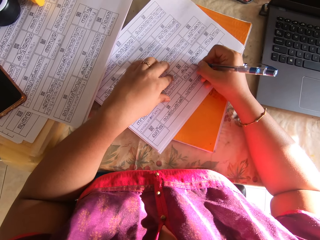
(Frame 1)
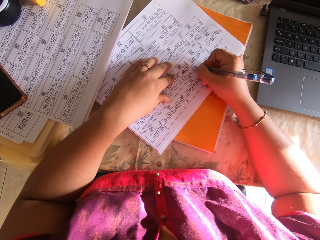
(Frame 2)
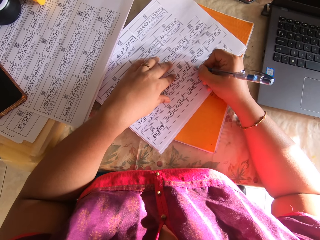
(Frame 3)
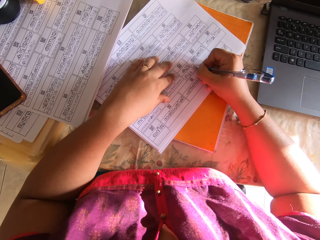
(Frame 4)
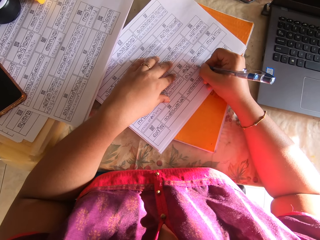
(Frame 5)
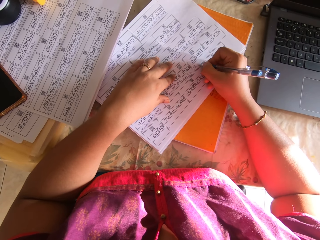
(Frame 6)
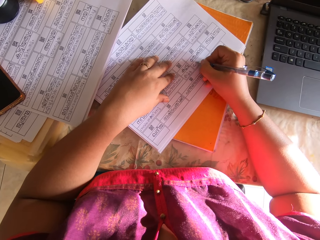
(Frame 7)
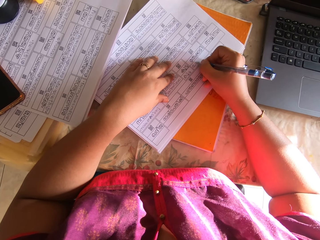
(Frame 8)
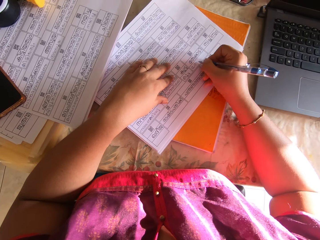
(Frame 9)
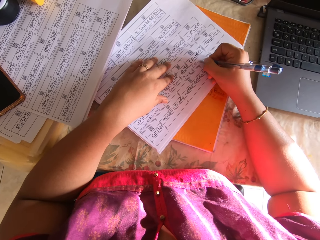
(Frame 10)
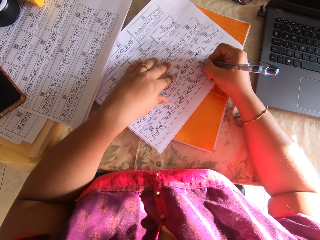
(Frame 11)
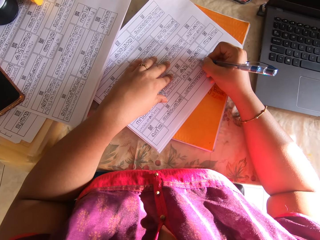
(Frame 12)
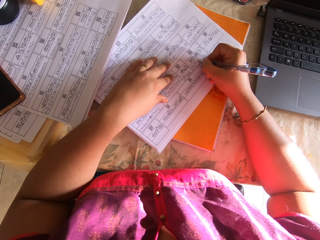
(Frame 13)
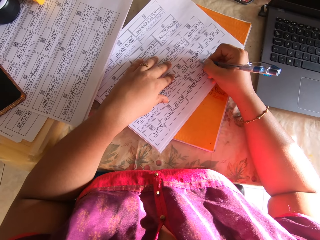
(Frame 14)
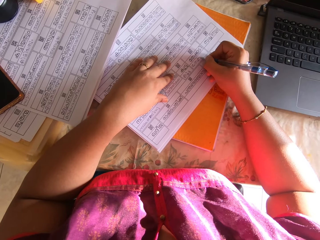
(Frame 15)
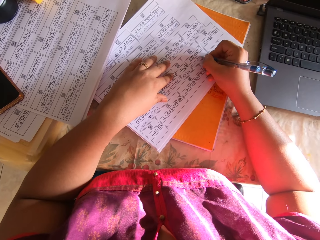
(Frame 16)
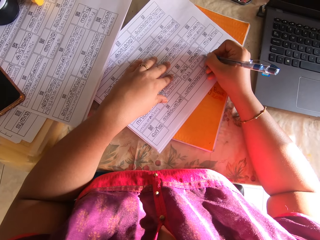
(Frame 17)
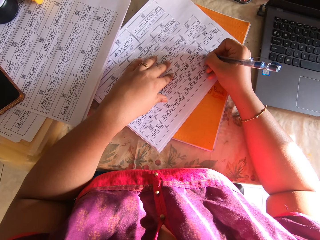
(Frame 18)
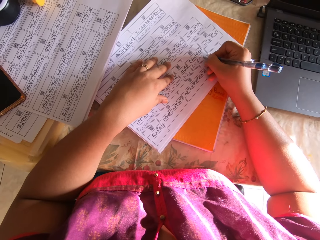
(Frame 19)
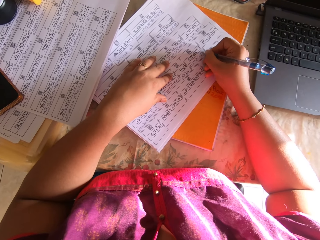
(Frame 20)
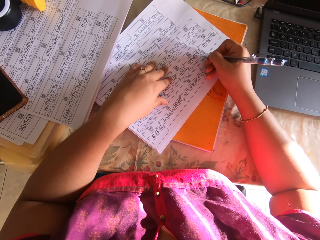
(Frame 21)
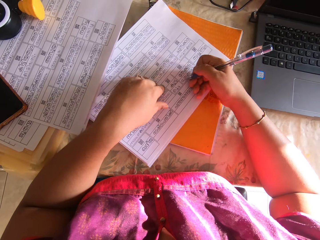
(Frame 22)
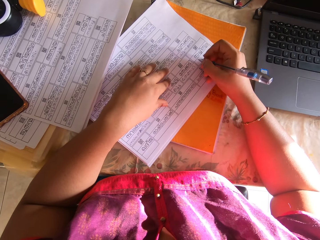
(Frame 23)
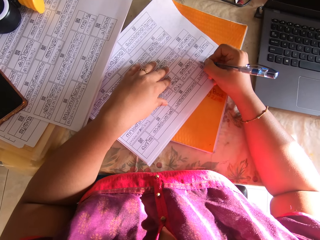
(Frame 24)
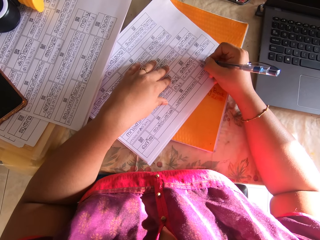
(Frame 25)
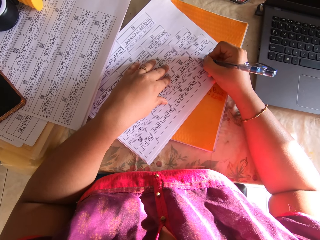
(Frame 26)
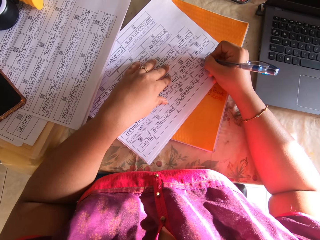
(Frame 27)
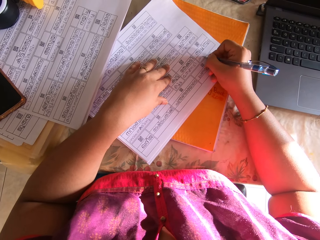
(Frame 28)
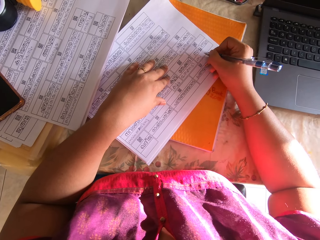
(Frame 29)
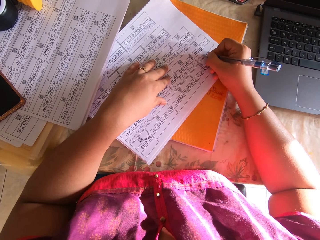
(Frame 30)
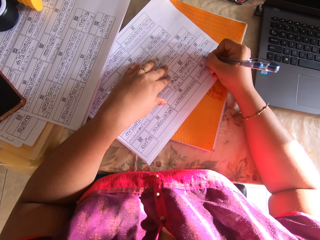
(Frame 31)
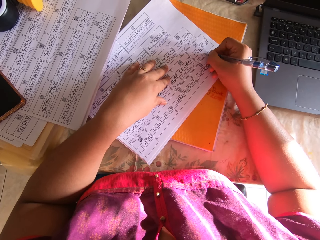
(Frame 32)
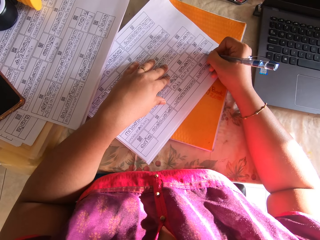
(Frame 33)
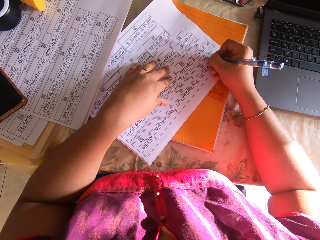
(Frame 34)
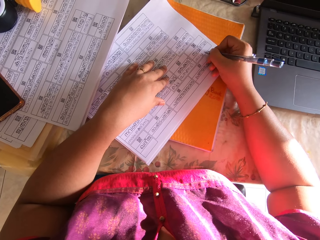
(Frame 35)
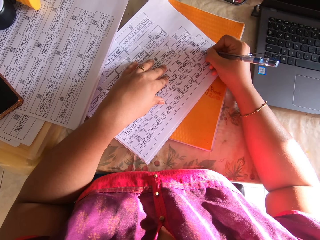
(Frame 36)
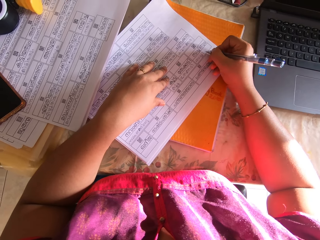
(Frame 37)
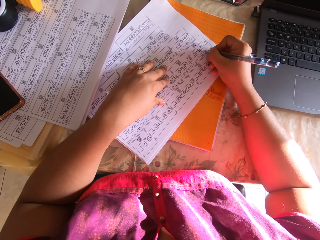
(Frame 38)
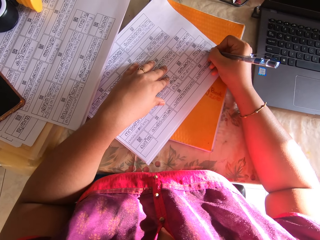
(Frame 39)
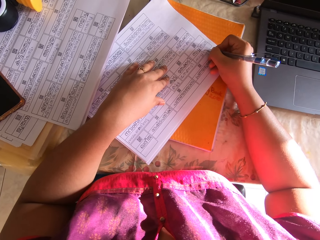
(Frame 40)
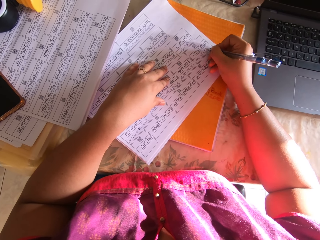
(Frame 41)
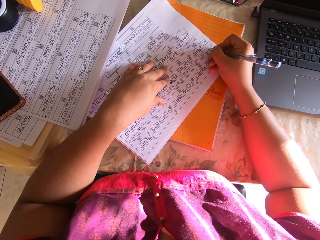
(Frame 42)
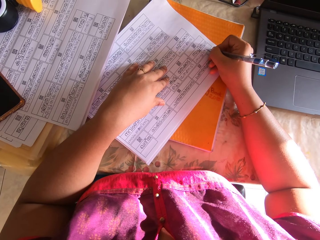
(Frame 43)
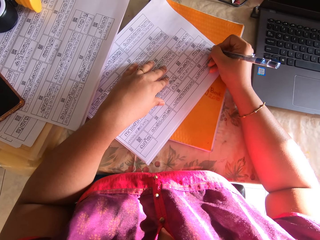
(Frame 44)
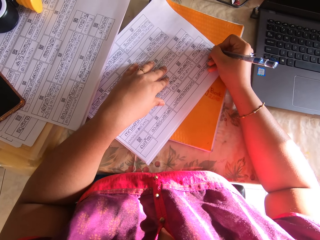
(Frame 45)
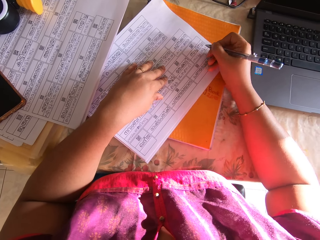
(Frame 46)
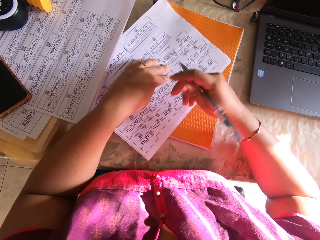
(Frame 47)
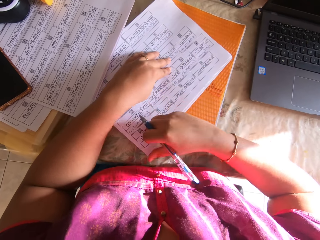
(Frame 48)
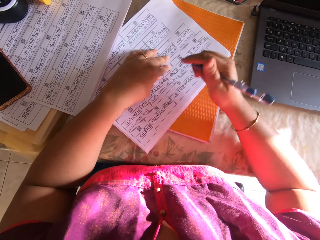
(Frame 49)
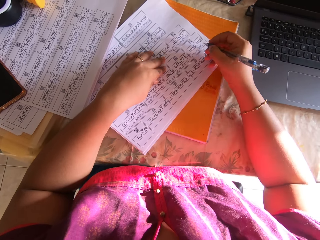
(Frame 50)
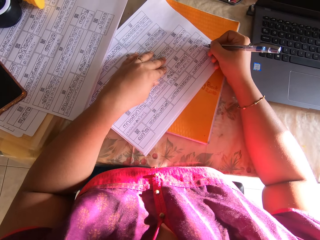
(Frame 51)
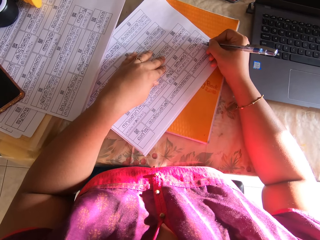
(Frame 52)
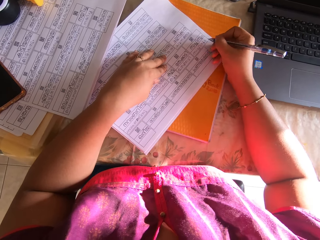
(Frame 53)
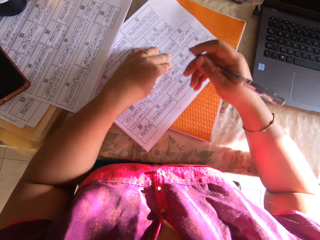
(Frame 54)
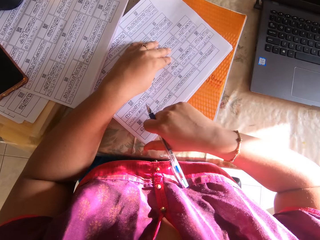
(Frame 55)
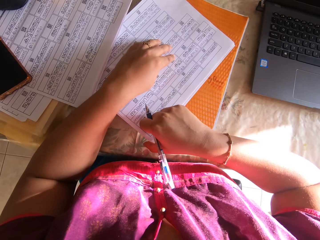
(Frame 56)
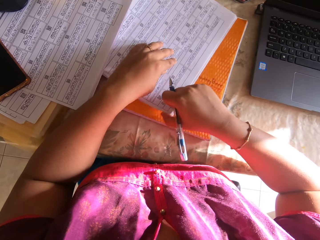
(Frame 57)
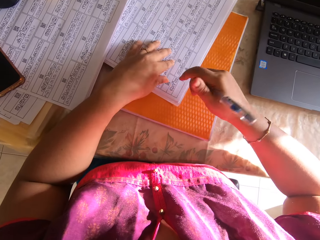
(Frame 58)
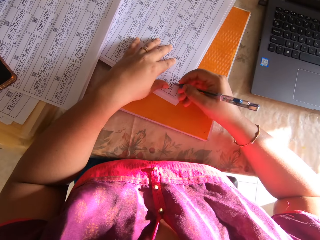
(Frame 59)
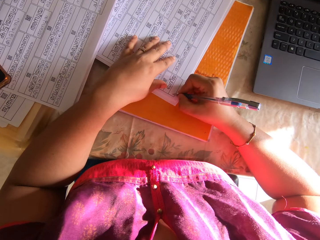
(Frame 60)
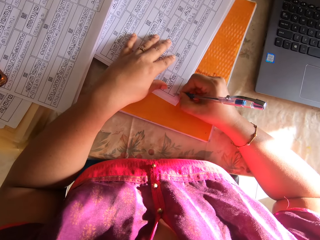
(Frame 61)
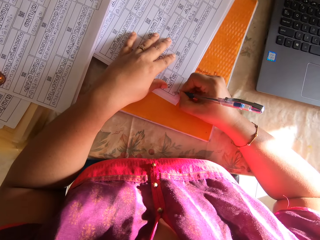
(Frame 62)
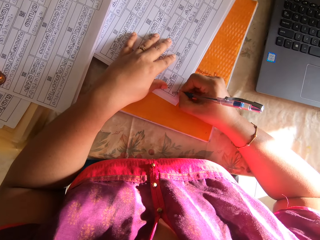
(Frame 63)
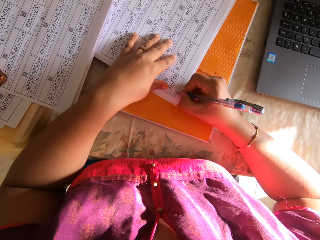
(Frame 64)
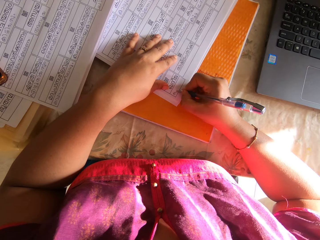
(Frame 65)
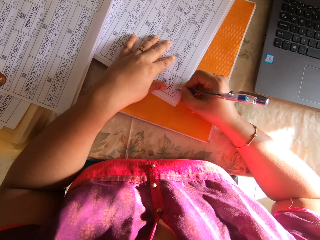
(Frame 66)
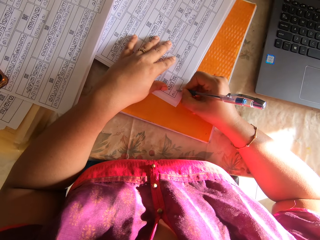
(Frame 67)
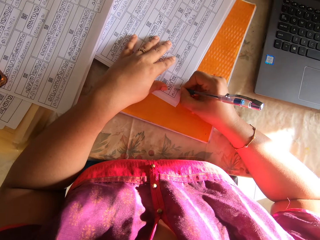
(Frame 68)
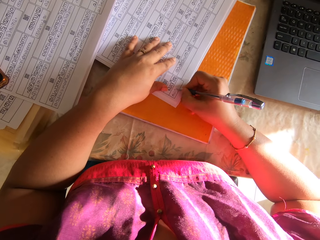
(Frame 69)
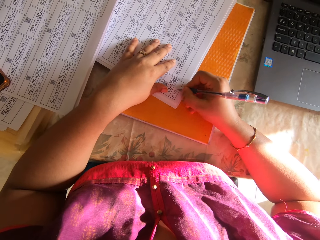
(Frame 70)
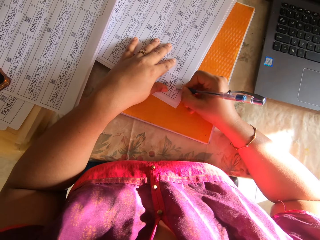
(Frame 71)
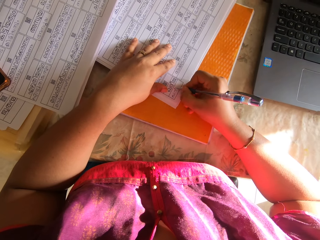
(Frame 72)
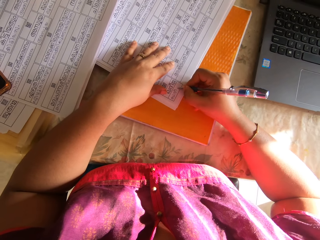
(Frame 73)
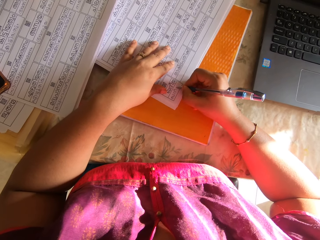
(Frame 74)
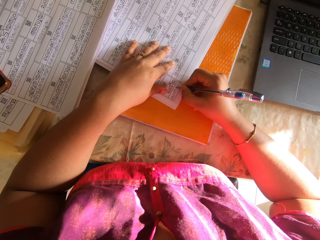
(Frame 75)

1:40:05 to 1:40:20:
The camera wearer shifts the printed white paper on the book with both hands. She writes on the printed white paper with the pen in her right hand. She shifts the printed white paper on the book with both hands. She writes on the printed white paper with the pen in her right hand. She shifts the printed white paper on the book with her right hand. She holds the paper with her left hand. She writes on the printed white paper with the pen in her right hand.

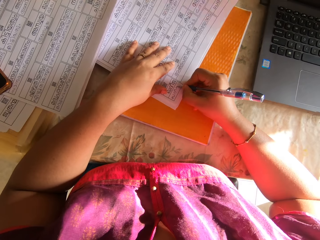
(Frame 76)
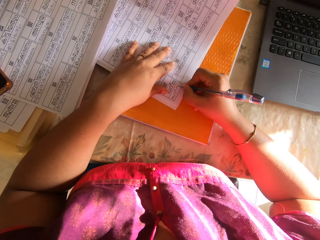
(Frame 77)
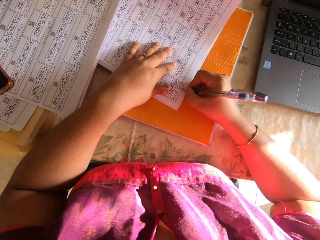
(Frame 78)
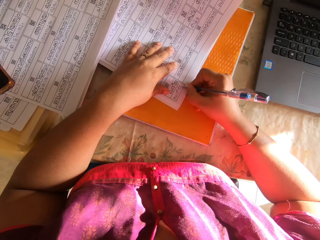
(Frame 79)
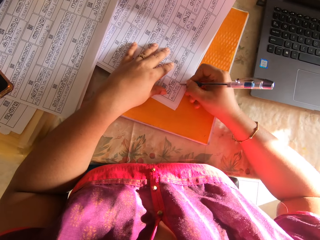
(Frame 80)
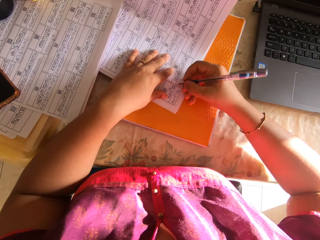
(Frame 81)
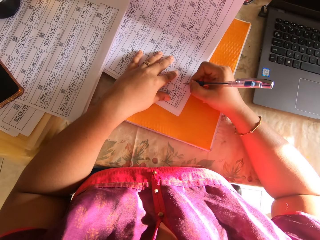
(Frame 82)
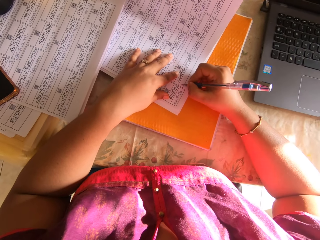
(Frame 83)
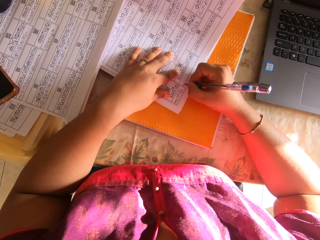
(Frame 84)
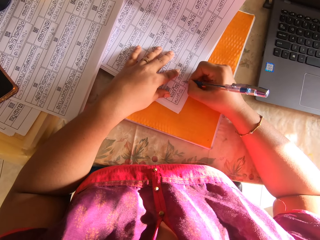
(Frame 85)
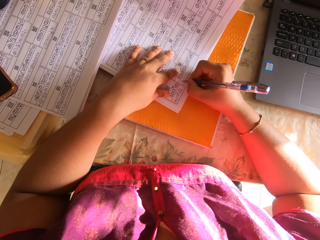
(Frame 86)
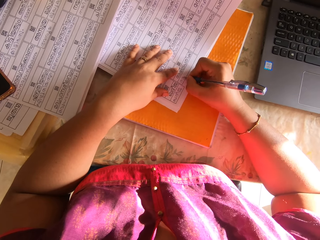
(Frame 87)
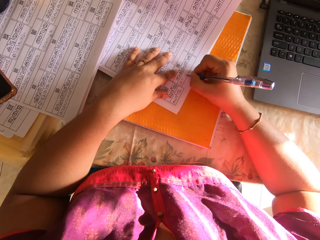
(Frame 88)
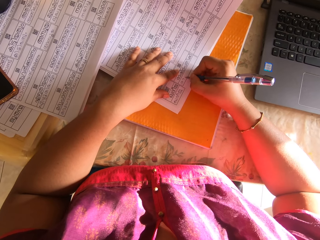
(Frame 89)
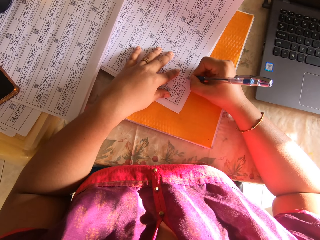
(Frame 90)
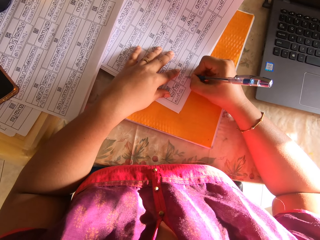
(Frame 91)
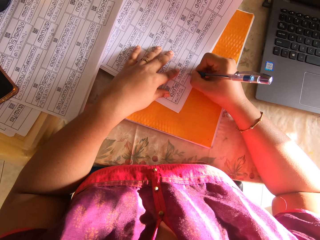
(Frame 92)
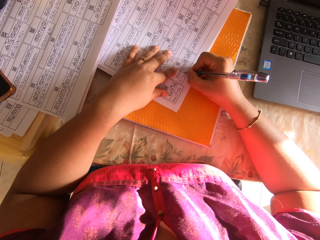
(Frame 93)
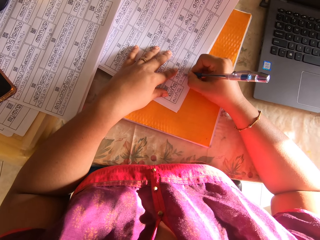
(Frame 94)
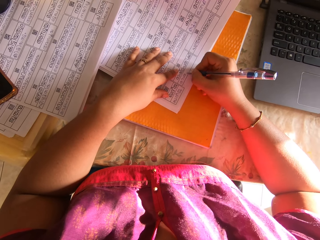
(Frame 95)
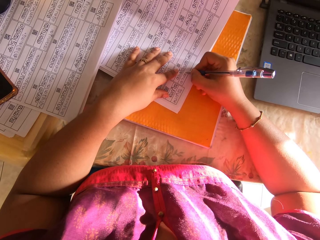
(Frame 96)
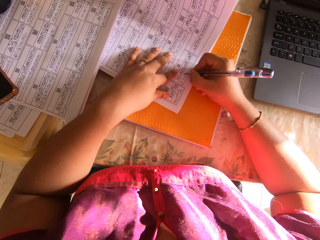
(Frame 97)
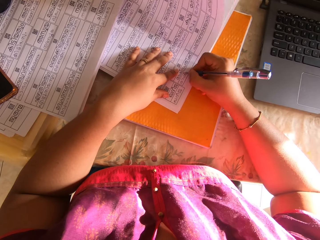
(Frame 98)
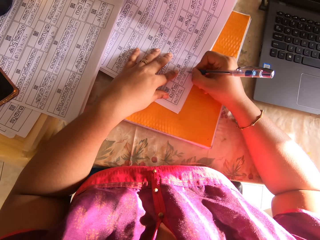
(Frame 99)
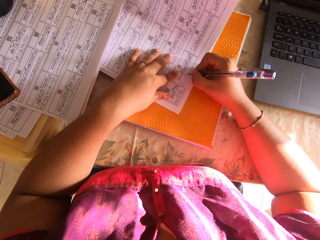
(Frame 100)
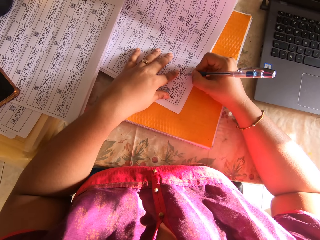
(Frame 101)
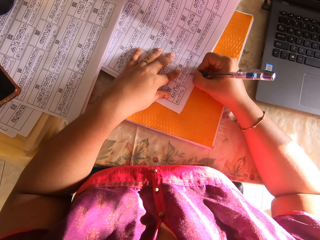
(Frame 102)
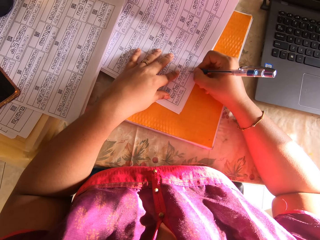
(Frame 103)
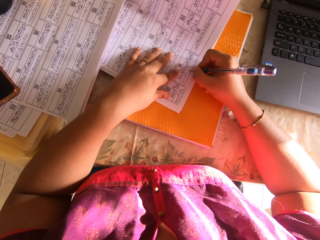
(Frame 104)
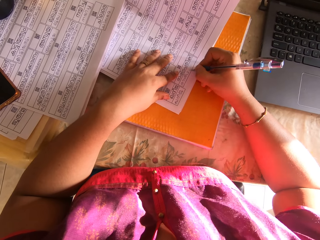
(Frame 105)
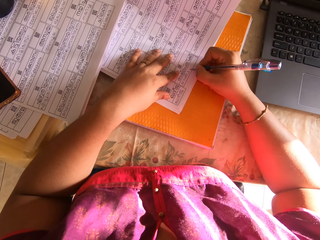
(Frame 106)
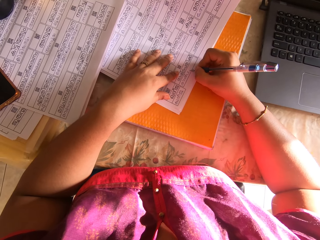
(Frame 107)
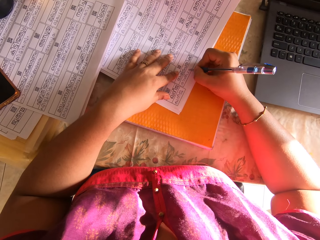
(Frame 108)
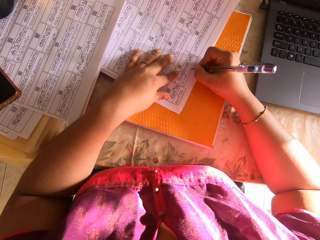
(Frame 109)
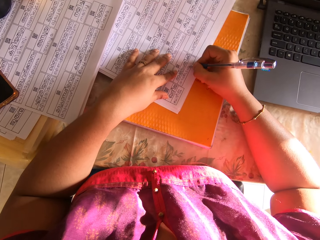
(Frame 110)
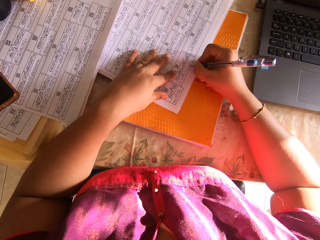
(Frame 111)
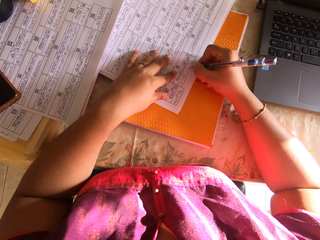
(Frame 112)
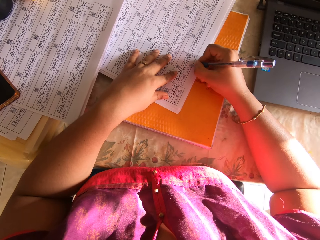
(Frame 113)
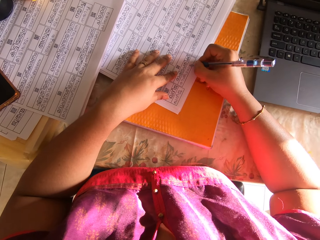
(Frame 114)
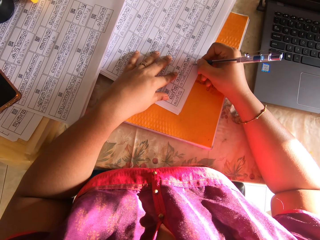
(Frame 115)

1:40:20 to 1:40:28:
The camera wearer writes on the paper.
